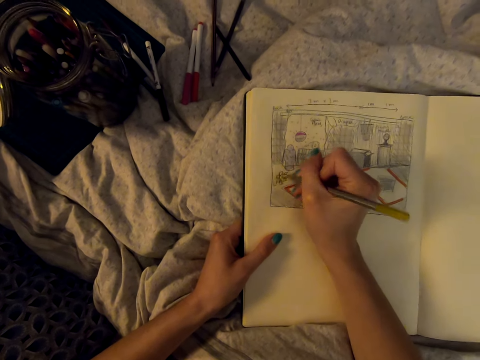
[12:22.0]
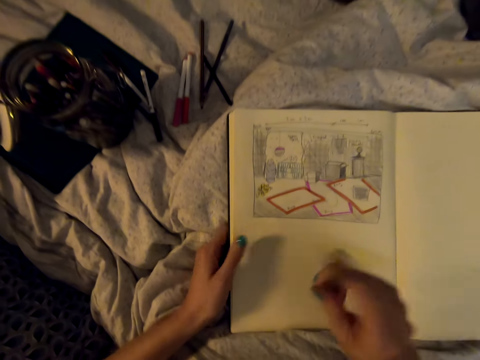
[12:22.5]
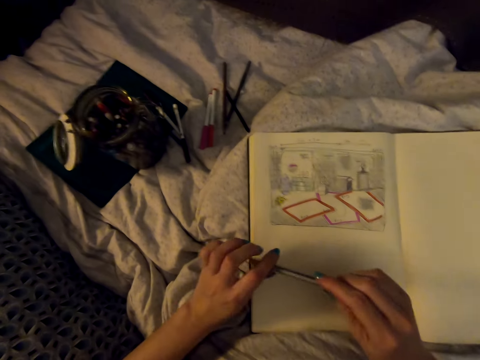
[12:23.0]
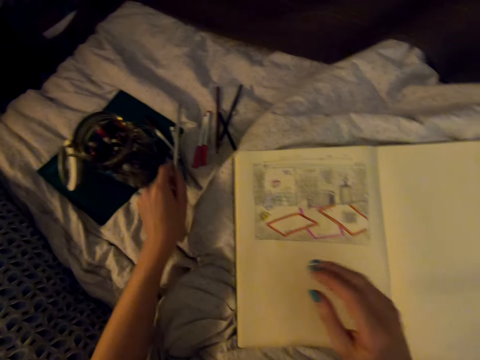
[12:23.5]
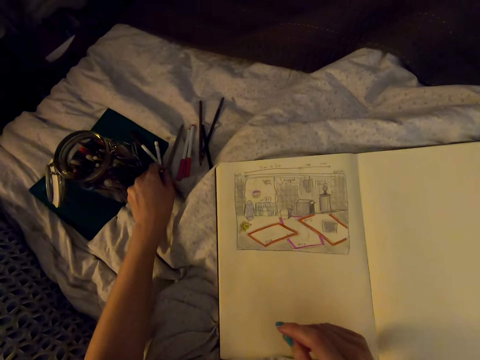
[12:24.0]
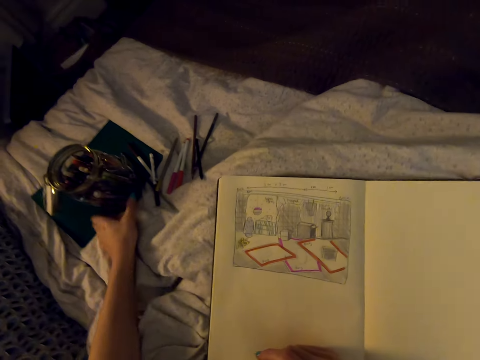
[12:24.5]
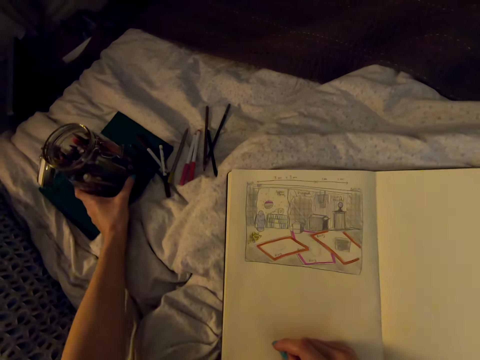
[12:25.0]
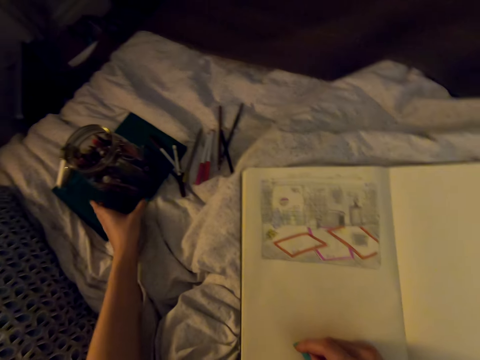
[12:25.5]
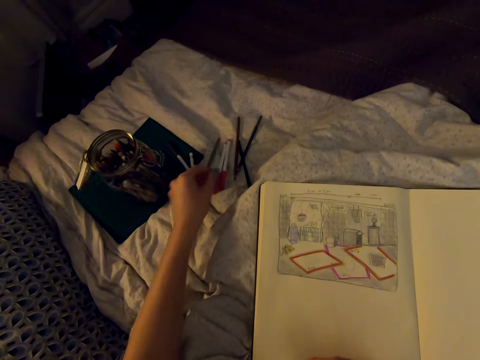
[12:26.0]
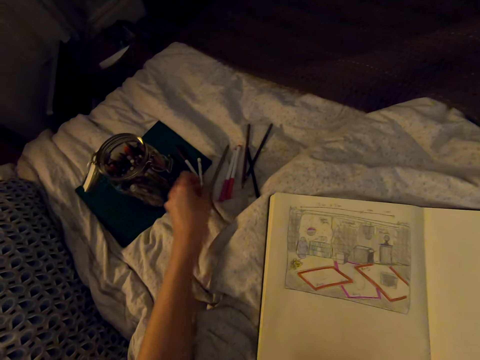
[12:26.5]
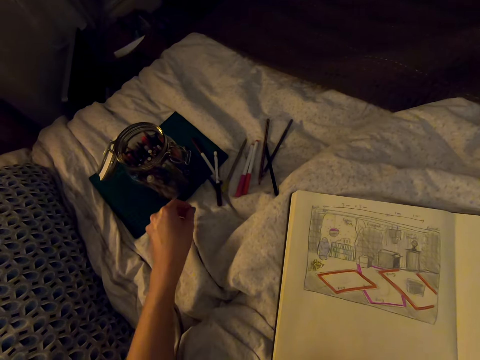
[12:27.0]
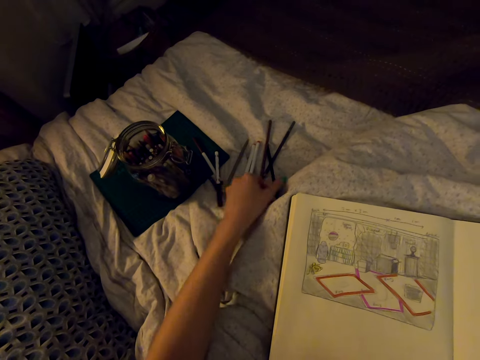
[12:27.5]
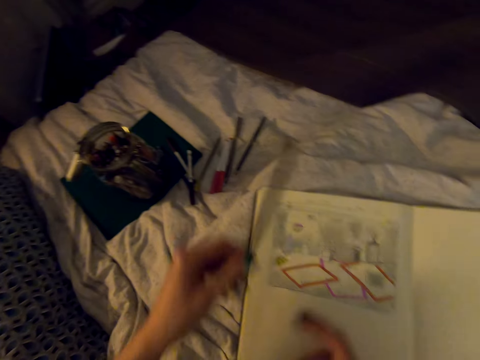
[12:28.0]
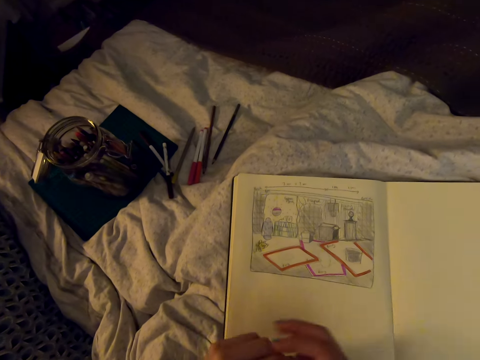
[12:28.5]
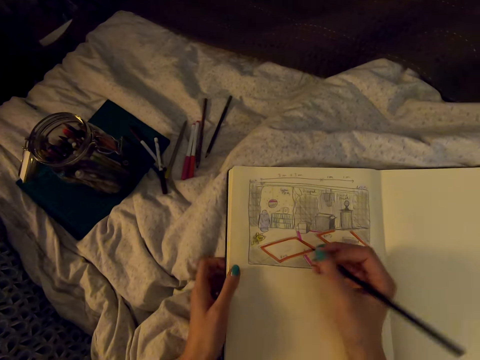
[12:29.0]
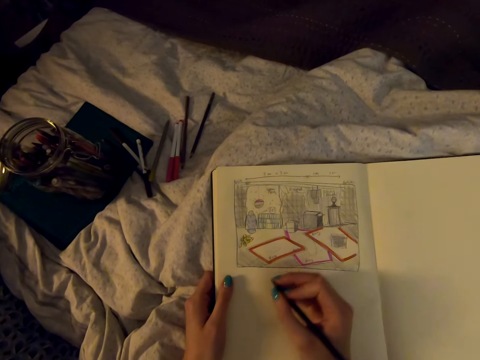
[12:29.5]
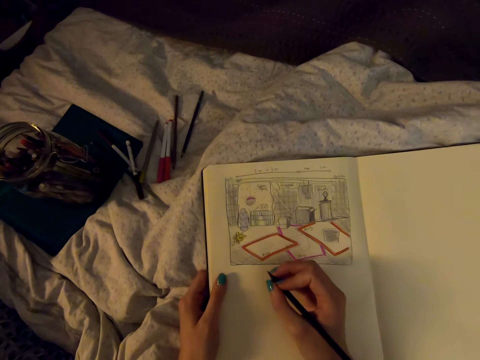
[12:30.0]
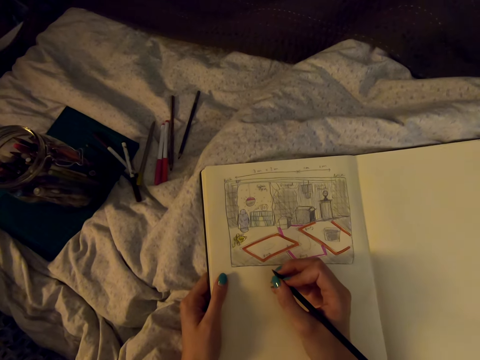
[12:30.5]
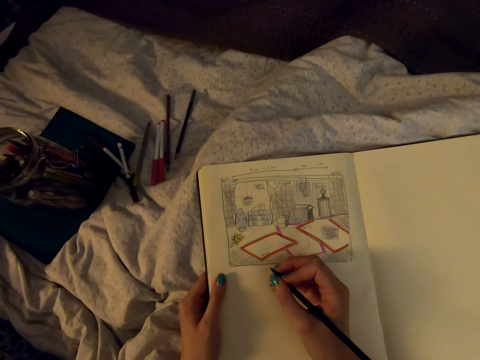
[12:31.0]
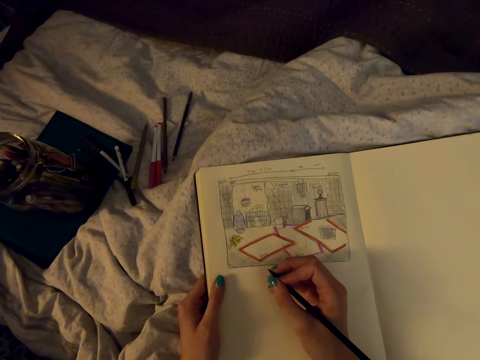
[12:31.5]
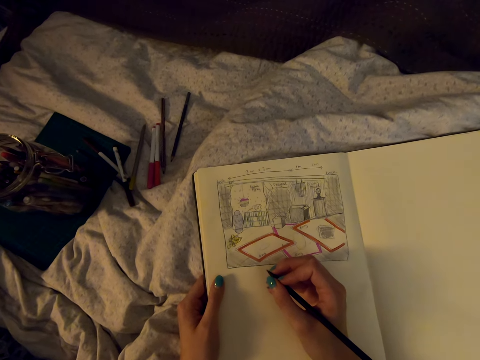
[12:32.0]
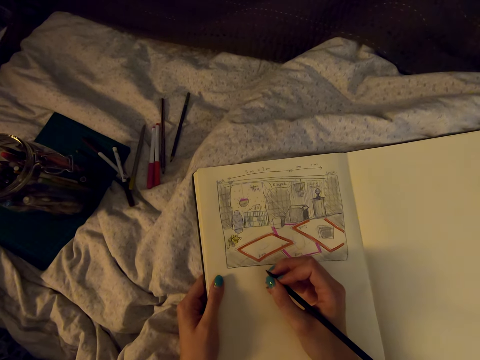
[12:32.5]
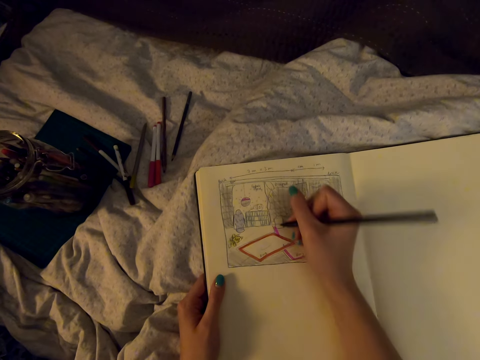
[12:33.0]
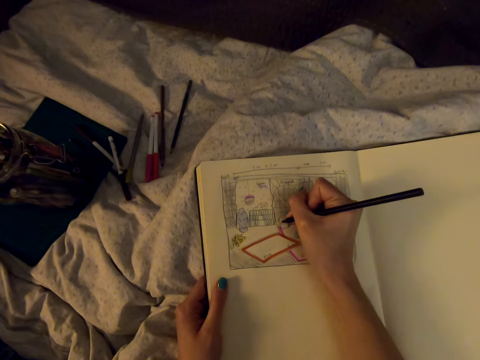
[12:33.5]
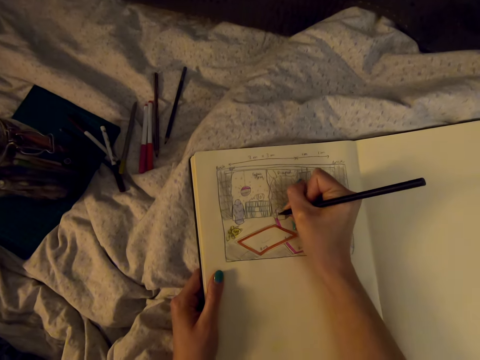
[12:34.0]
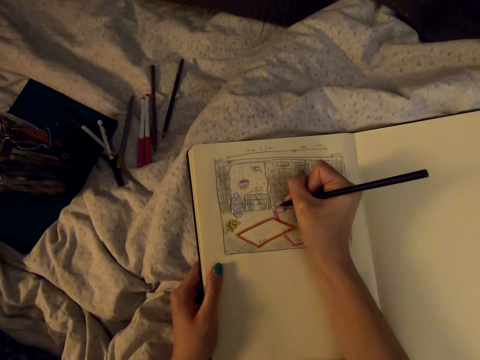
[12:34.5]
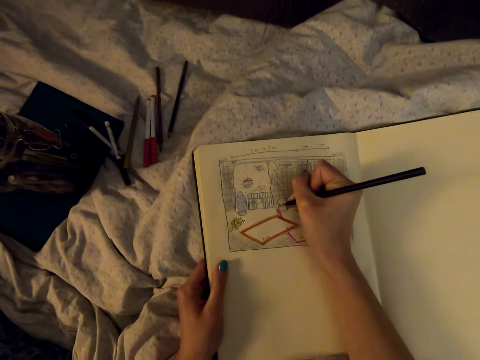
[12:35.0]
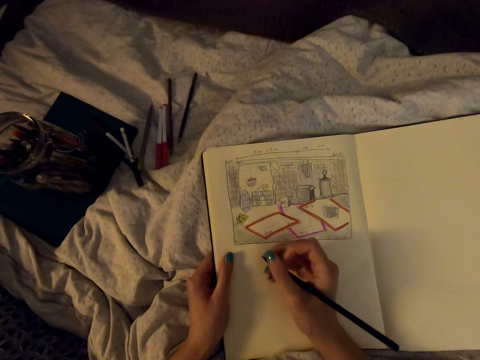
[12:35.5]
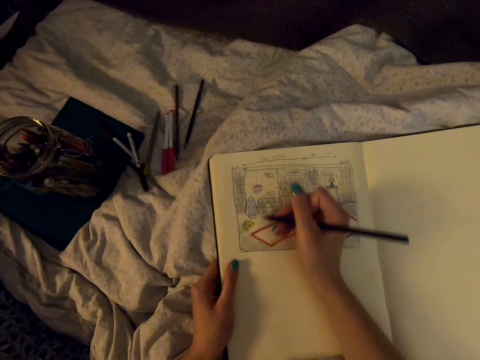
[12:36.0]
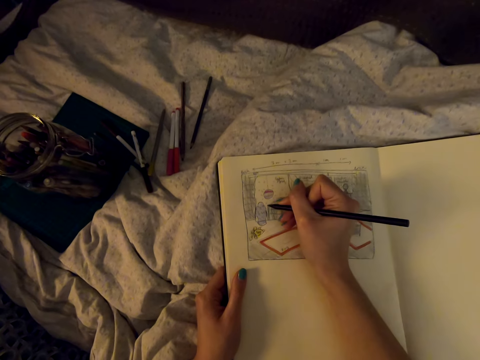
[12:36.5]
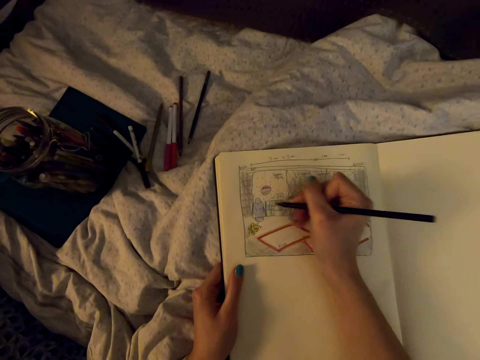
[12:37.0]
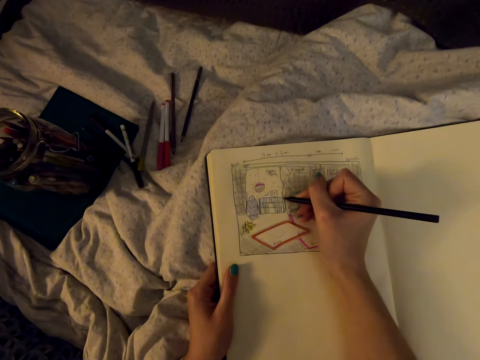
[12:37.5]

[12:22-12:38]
The camera wearer puts down the color pencil and pushes the jar with her hand. She picks up a pencil. She looks on the diagram. She draws on the book with the pencil.

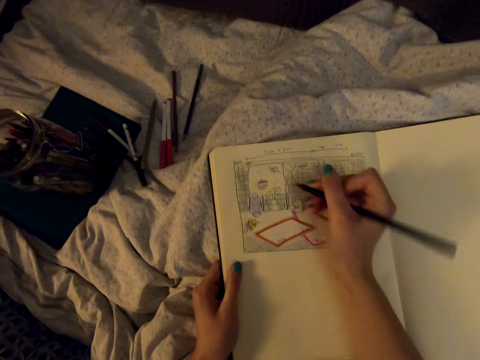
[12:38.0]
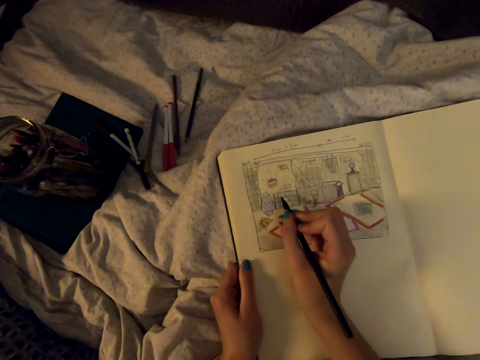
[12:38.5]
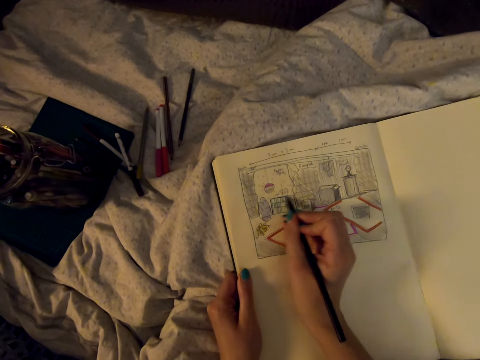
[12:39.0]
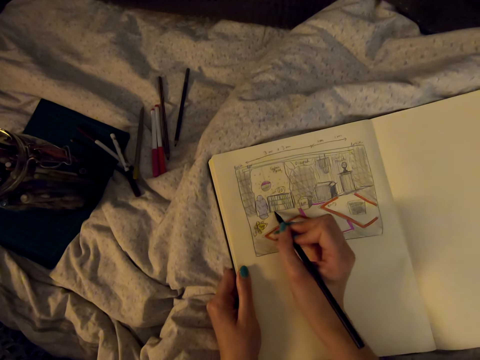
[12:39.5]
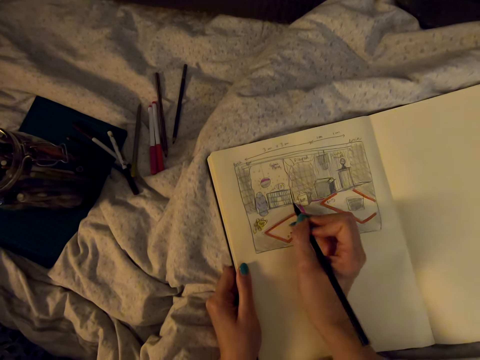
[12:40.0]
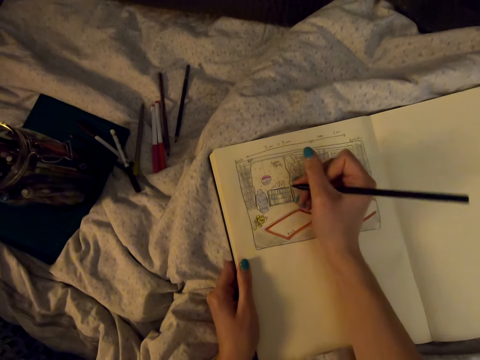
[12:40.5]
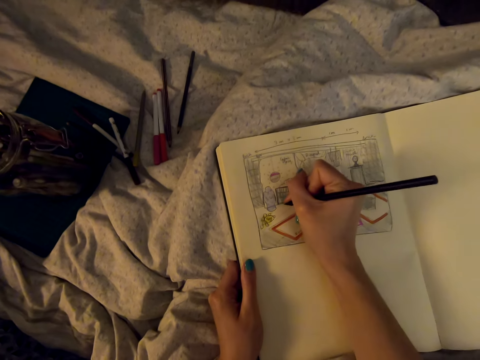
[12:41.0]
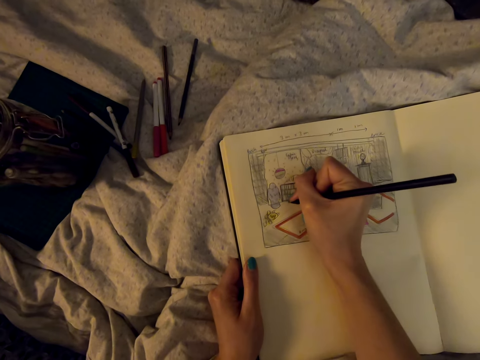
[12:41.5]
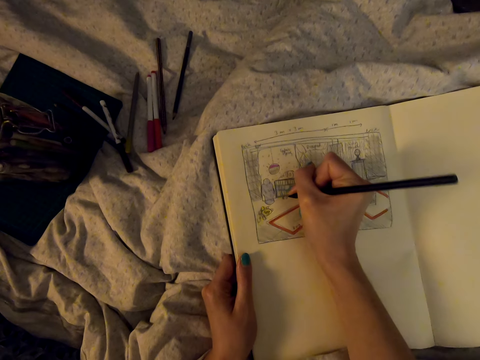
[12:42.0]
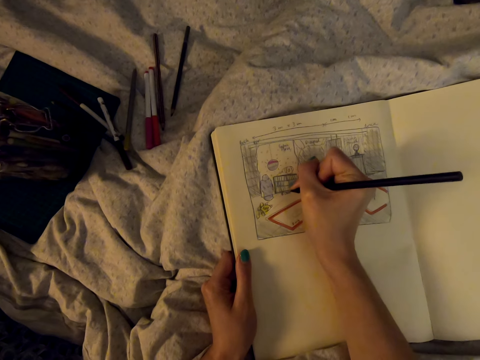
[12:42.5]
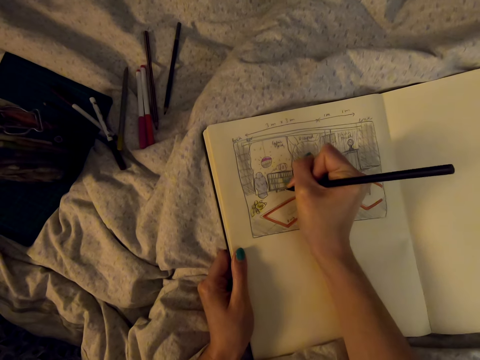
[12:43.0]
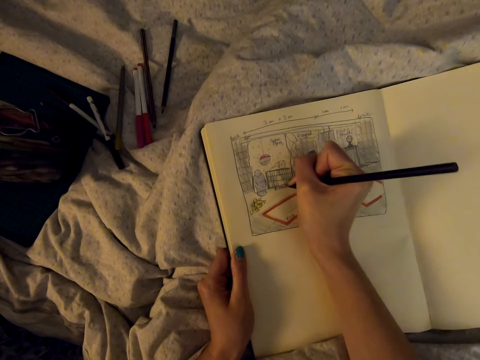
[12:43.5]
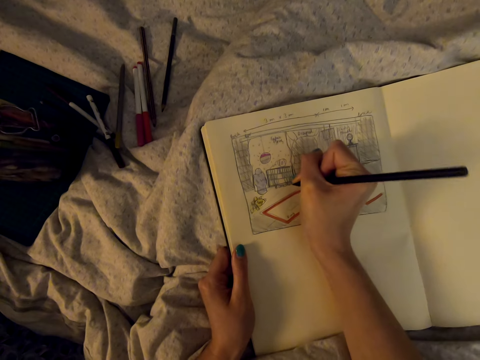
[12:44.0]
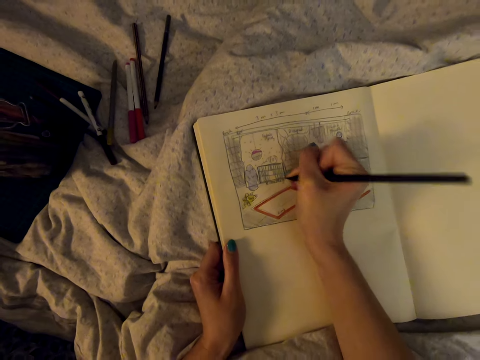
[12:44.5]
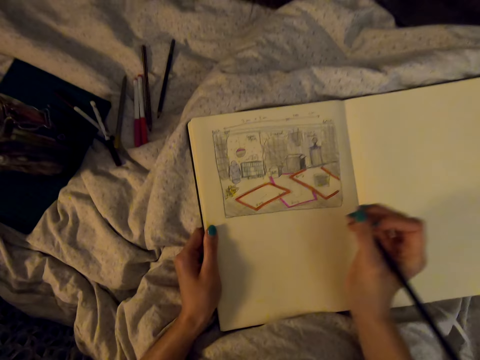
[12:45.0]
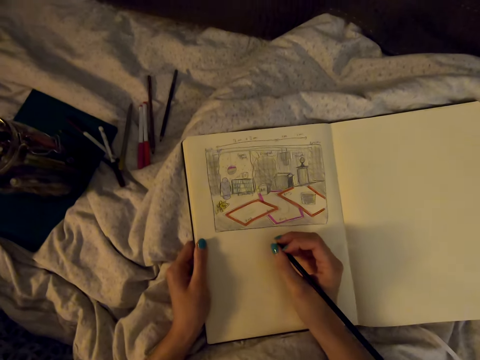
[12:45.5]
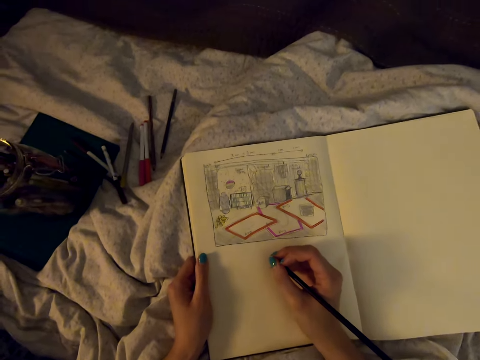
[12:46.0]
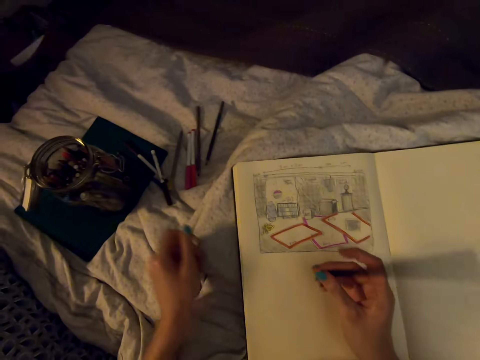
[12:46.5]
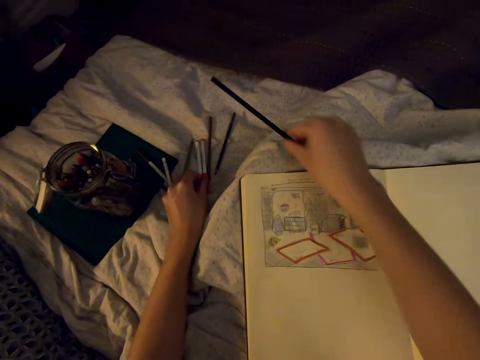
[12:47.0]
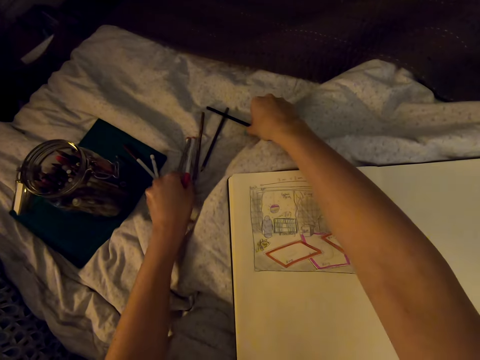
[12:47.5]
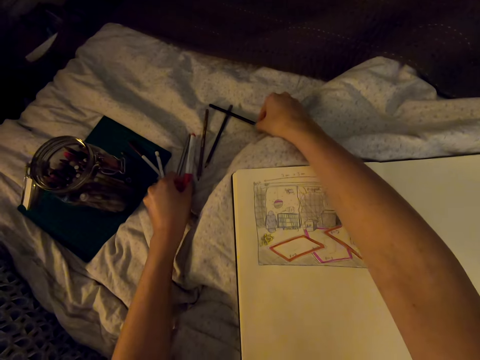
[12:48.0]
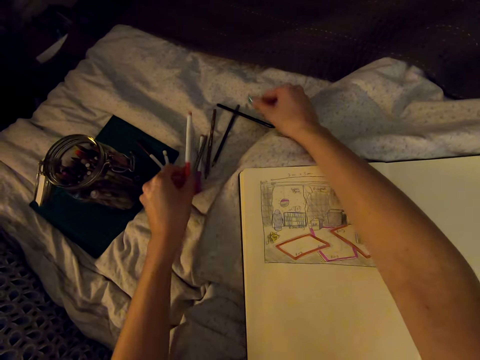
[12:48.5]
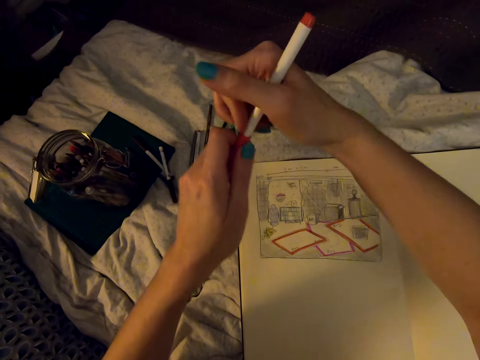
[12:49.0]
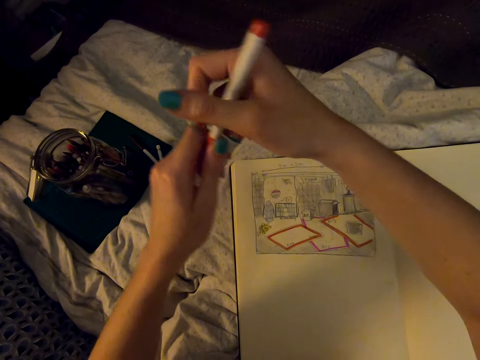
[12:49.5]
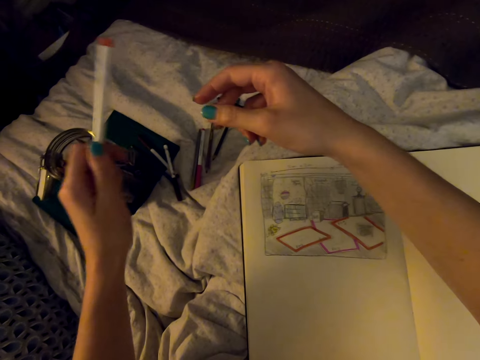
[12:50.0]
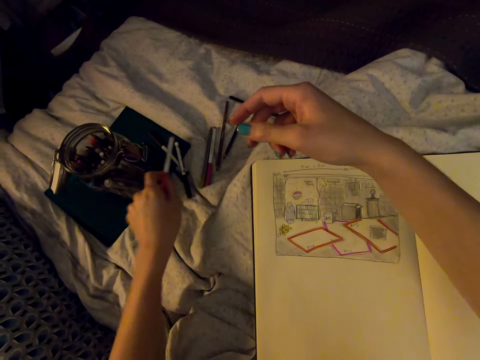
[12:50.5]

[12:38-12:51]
The camera wearer draws on the diagram. She puts down the pencil. She picks up a marker pen, holds the marker pen in her hands and puts down the marker pen.
